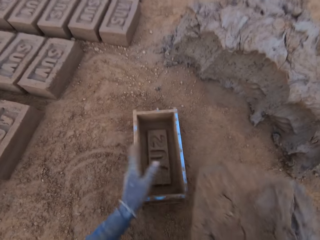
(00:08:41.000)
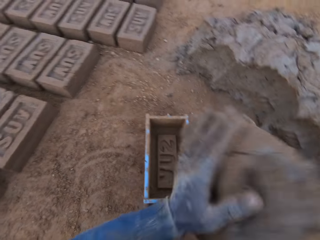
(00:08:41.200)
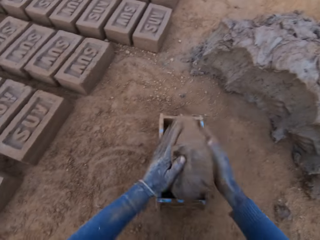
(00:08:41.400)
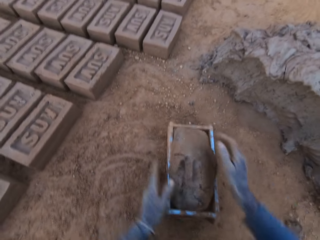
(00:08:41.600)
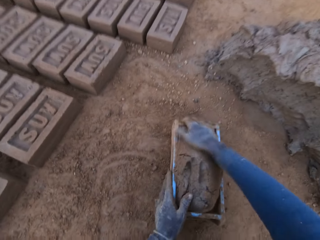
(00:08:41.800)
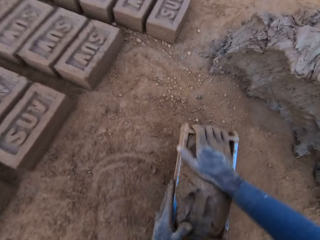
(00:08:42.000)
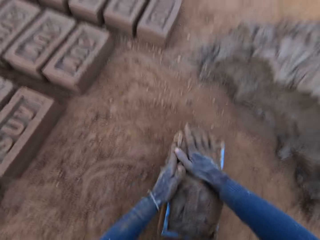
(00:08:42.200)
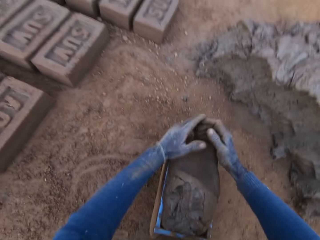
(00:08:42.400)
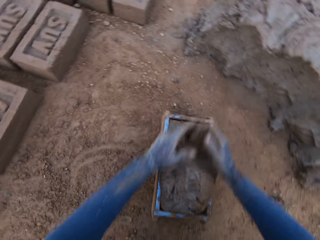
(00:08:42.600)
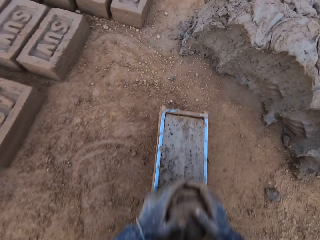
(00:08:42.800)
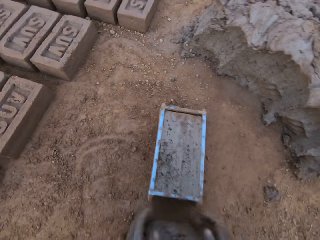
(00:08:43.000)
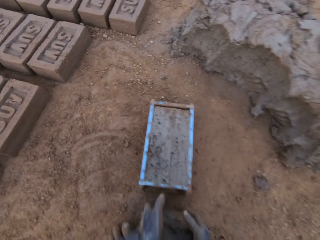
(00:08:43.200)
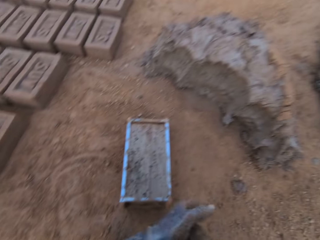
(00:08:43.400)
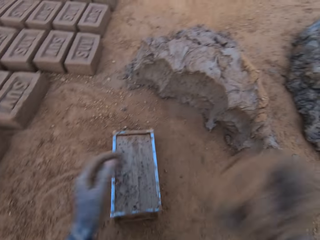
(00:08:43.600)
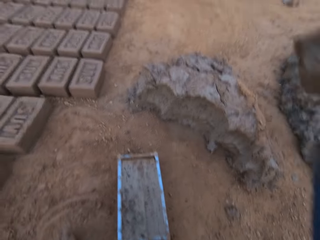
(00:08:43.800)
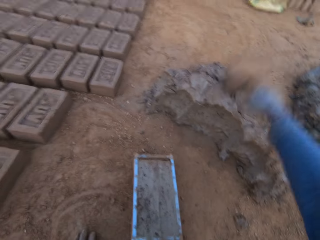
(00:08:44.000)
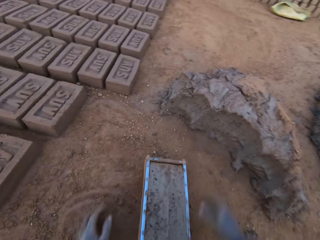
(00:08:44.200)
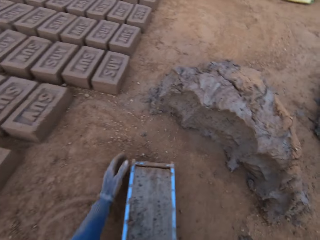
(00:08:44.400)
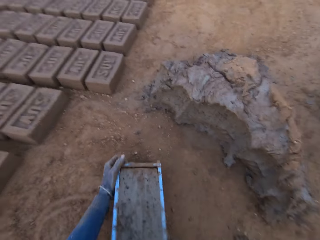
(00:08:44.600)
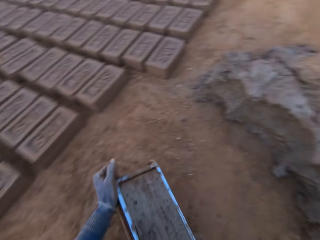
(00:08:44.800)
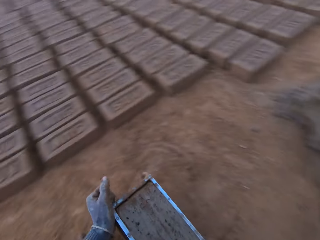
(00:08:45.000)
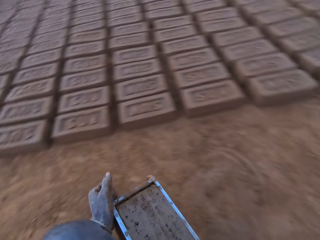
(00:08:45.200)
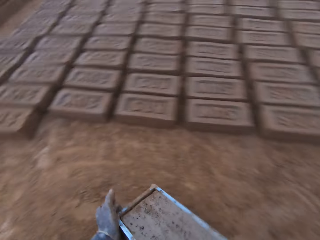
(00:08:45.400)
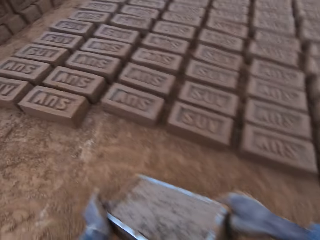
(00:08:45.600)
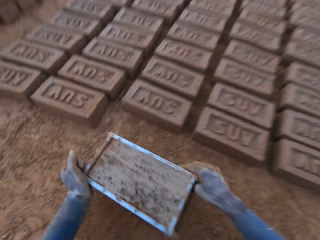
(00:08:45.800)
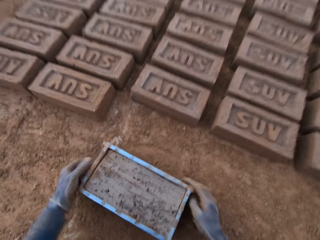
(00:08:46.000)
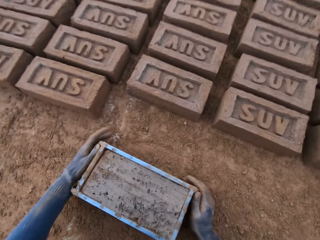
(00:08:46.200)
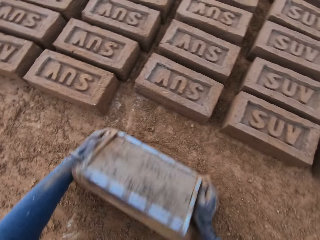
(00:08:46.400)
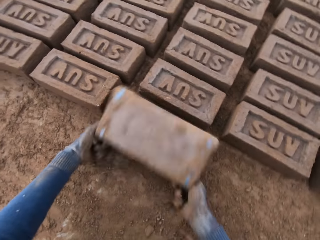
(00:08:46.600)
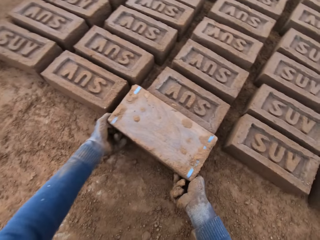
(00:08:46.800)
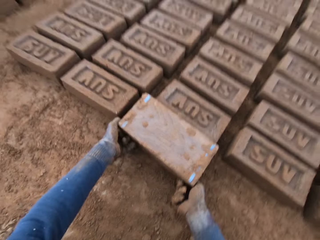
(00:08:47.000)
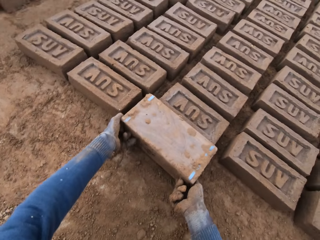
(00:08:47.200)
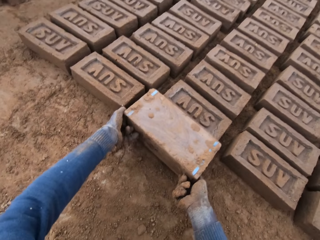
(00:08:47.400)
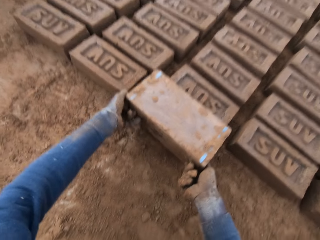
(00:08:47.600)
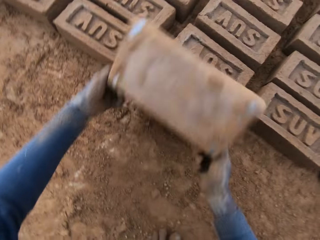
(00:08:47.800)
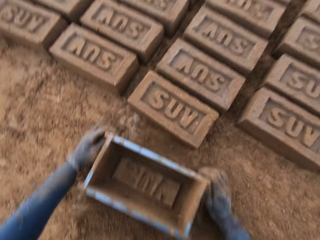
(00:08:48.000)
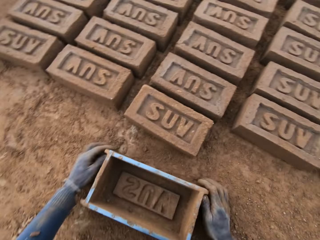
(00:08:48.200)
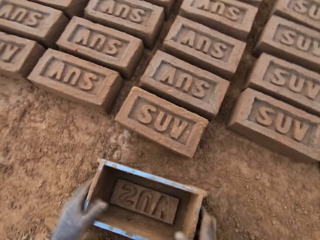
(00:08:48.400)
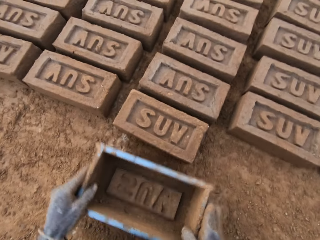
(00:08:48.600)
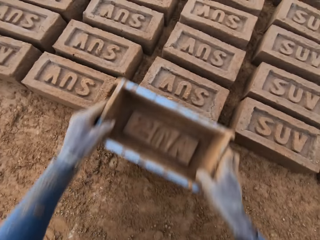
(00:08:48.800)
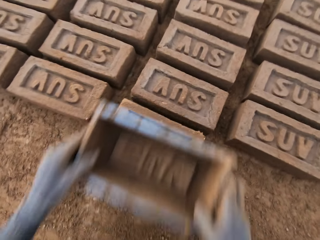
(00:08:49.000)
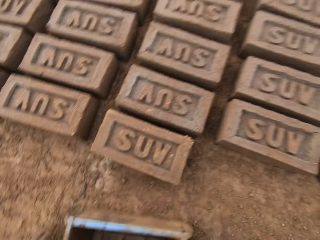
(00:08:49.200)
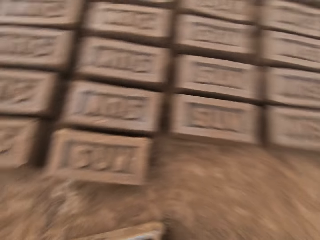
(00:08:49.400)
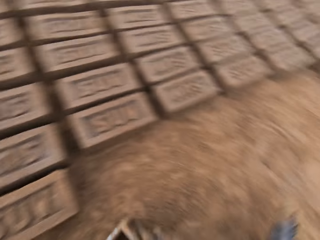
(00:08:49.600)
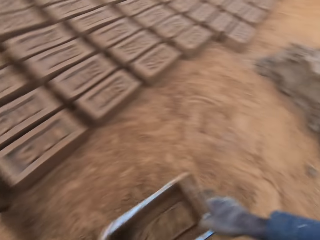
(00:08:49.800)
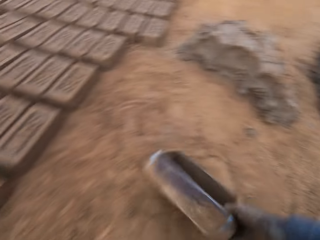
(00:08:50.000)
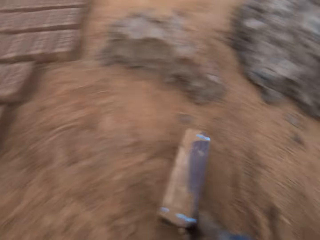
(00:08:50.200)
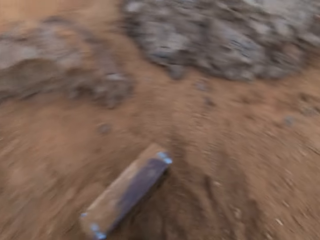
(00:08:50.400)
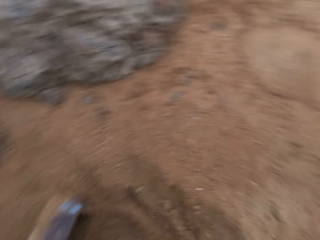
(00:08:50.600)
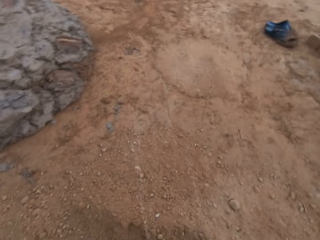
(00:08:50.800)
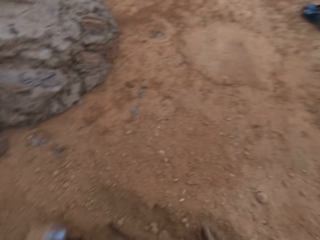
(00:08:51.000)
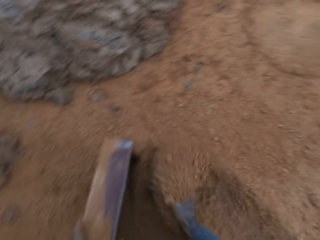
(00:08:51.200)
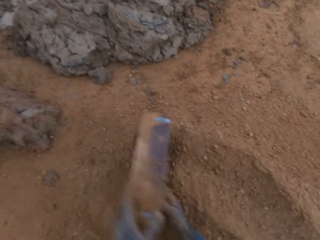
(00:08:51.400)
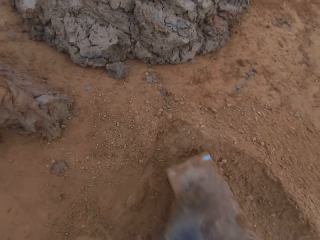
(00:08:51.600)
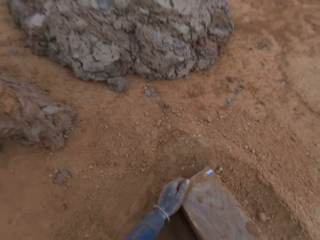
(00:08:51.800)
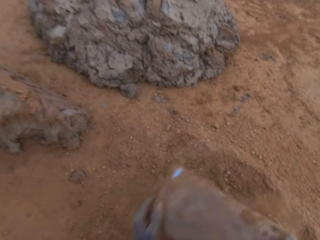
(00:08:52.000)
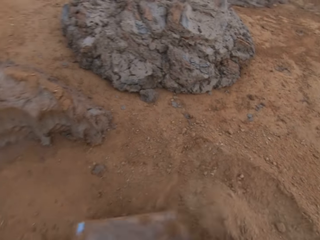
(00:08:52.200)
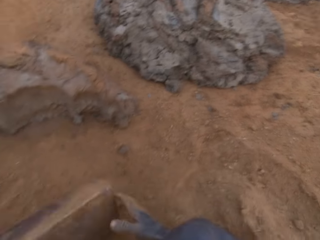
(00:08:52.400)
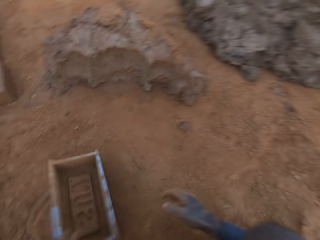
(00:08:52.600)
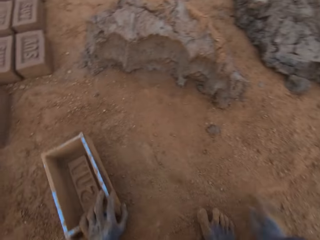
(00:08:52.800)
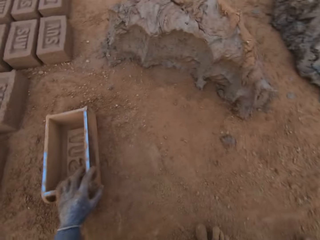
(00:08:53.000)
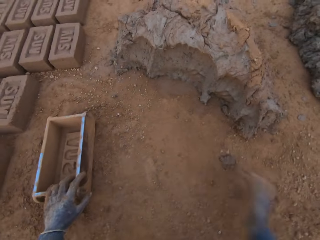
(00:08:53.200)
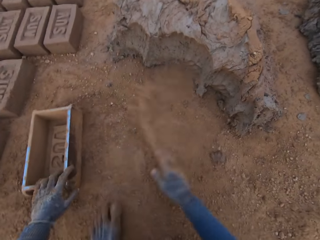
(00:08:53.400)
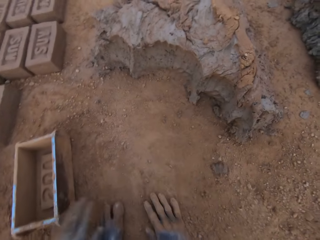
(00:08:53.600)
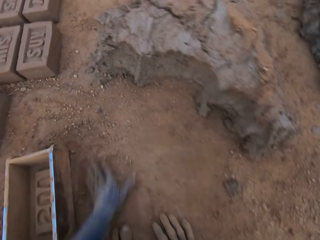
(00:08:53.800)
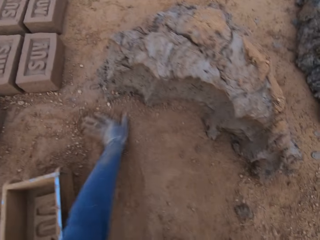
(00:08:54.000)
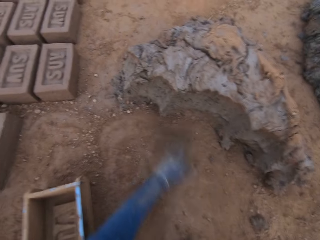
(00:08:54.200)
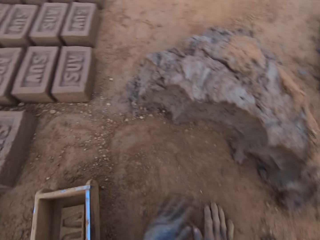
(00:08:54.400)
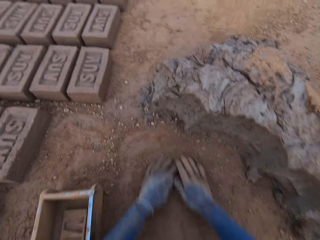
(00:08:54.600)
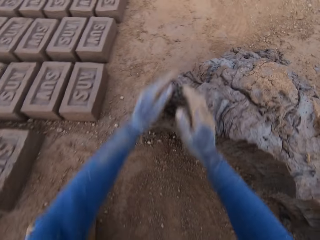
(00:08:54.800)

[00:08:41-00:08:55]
The camera wearer adjusts the brick mold or brick pan with his left hand. He loads the mortar or clay into the brick mold. He presses the clay in the brick pan. He scrapes mortar from the brick mold with his hands. He lifts clay with his right hand. He drops the mortar in his hand on the heap of mortar. He moves the brick mold closer to the bricks aligned on the ground. He lifts the brick pan from the ground. He turns to the left. He places the brick pan on the ground. He flips the brick mold upside down. He removes the brick mold from the brick. He places the brick pan on the ground. He touches the brick with the brick mold. He places the brick pan on the ground. He lifts the brick pan from the ground. He places the brick pan on the ground. He moves the brick mold to the sandy part. He turns to the right. He turns the brick pan. He spits on the ground. He dries the brick mold with sand. He puts sand in the brick pan. He turns the brick pan. He turns to the left. He hits the brick pan on the ground. He puts the brick mold on the ground. He slides his hands on the ground. He spreads sand on the ground.

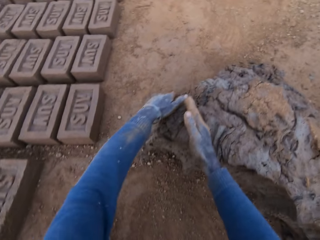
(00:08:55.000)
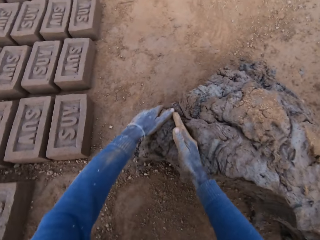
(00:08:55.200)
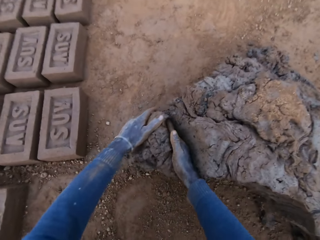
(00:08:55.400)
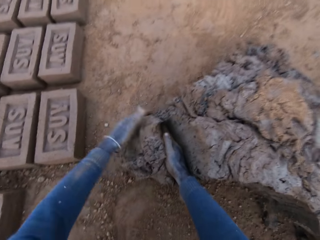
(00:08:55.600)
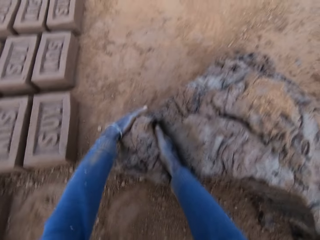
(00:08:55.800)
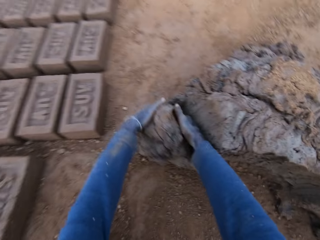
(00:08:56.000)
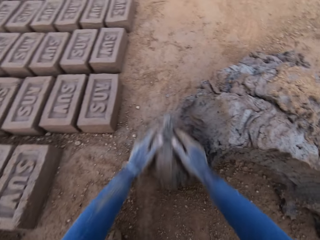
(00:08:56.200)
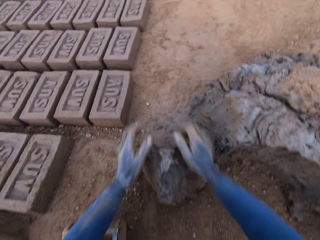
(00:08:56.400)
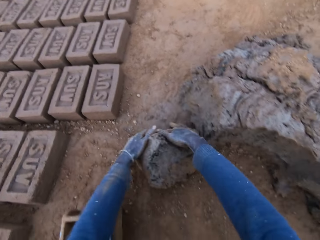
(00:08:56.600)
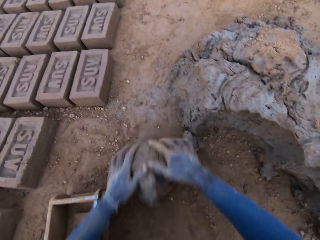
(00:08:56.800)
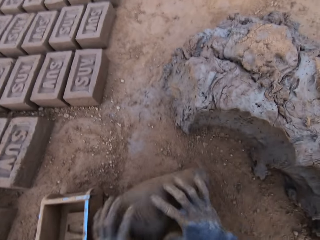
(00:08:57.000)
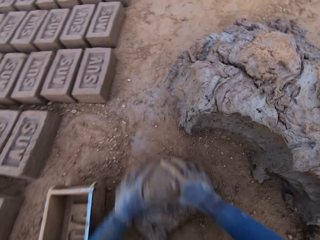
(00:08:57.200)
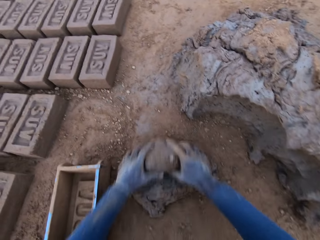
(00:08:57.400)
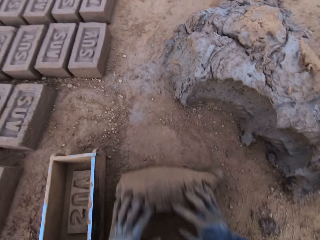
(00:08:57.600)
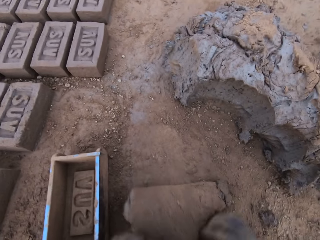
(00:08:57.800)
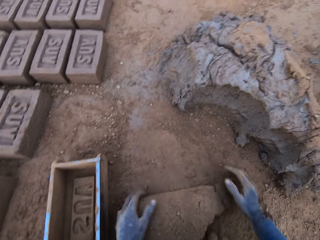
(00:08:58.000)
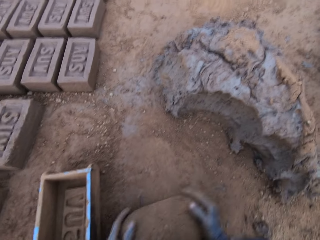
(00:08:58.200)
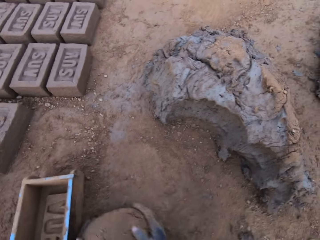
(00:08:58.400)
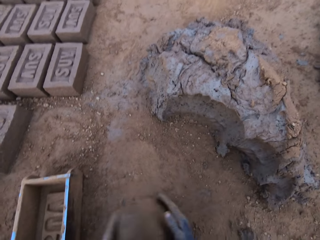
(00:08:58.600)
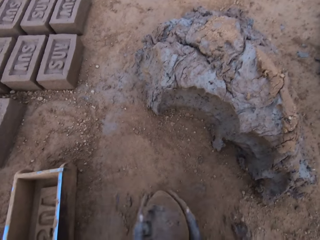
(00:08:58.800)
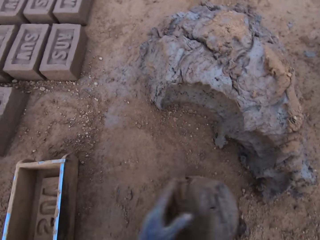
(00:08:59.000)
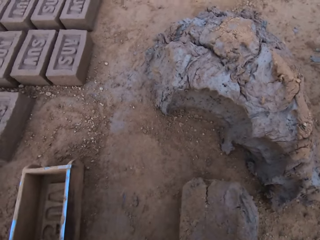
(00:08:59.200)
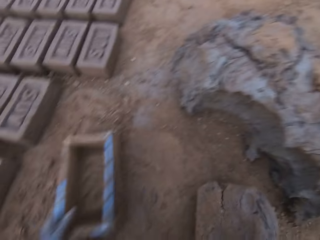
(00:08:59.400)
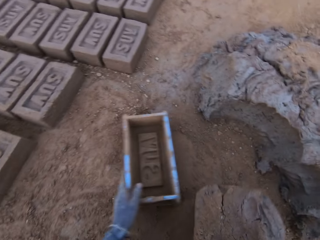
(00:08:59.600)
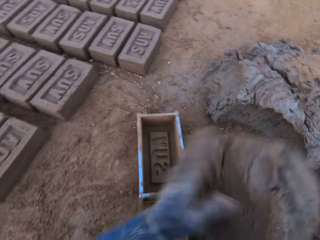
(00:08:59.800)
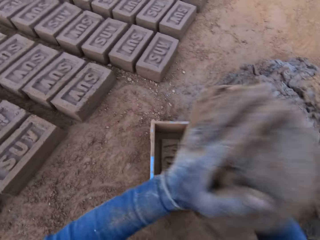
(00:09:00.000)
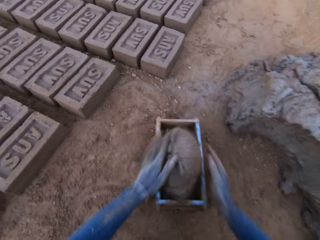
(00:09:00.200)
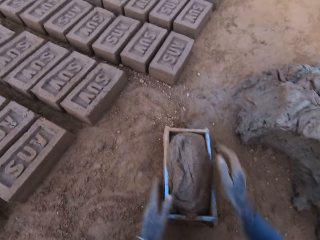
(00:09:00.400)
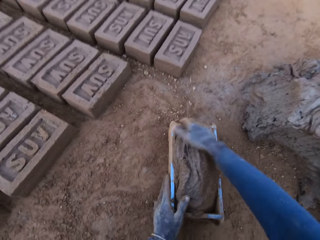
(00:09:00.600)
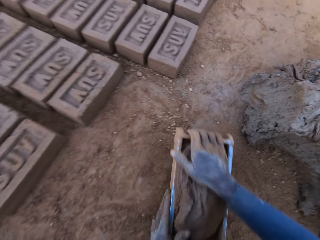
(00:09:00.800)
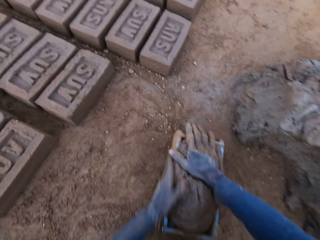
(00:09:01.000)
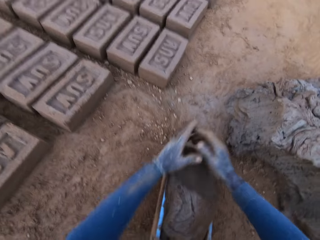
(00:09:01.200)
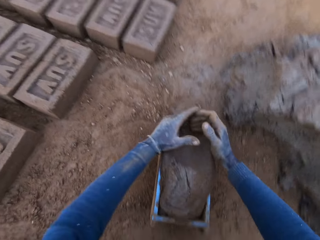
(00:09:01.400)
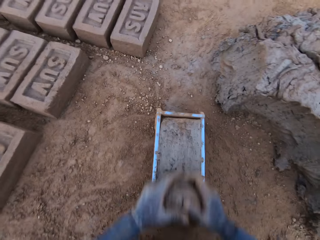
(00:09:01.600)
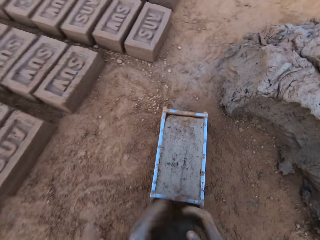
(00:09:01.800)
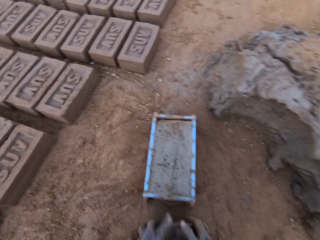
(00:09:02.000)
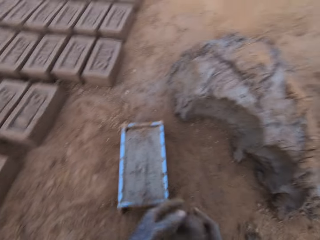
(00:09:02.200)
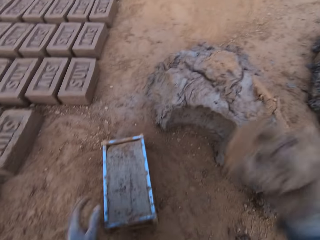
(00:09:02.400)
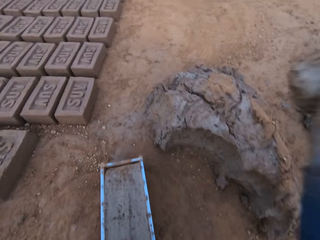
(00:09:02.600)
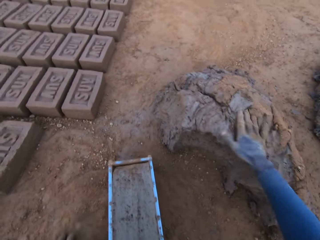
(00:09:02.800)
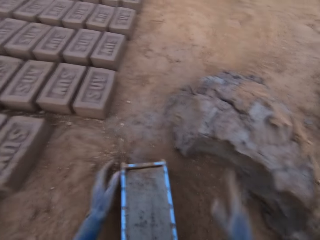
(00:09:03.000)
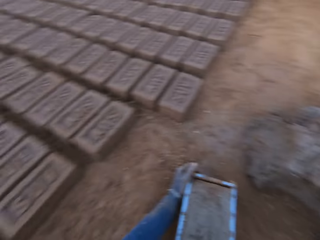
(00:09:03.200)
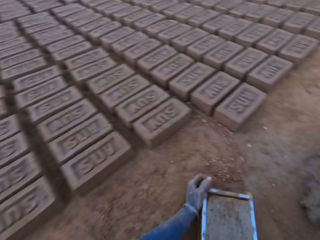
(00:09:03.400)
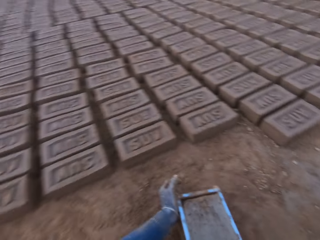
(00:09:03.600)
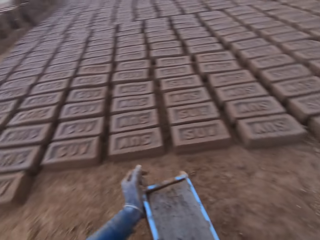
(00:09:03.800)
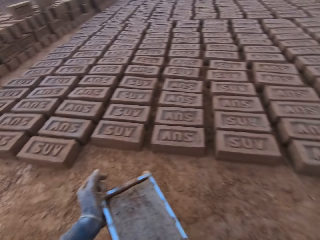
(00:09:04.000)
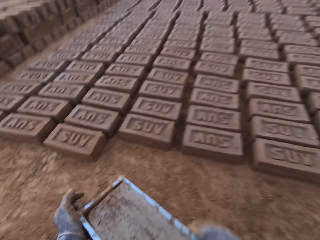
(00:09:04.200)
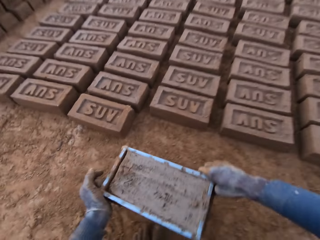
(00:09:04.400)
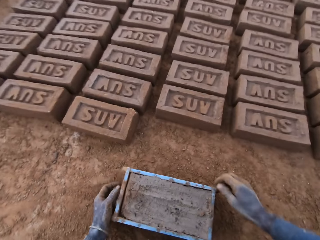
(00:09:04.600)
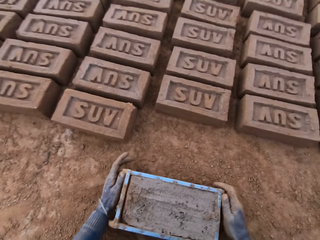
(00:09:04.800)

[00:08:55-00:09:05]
The camera wearer cuts out mortar or clay from the heap of mortar with his hands. He molds the mortar on the ground. He rolls the clay on the ground. He places the clay on his right hand. He adjusts the brick mold or brick pan with his left hand. He loads the mortar into the brick mold. He presses the clay in the brick pan. He scrapes mortar from the brick mold with his hands. He lifts the clay. He drops the mortar in his hand on the heap of mortar. He moves the brick mold closer to the bricks aligned on the ground. He picks the brick pan from the ground. He turns to the left.
